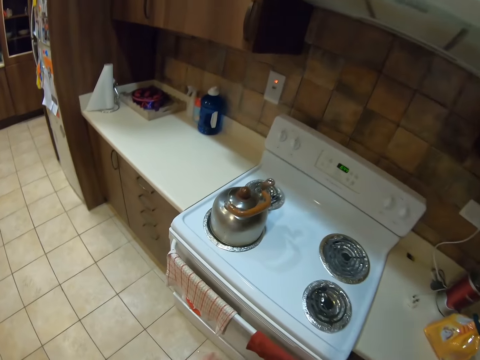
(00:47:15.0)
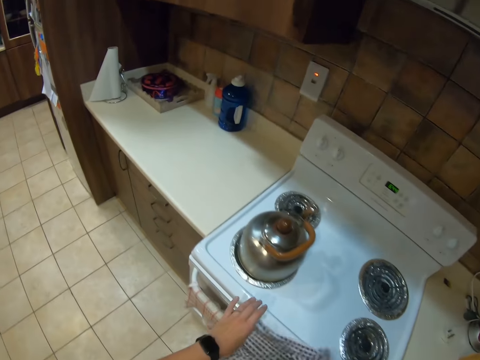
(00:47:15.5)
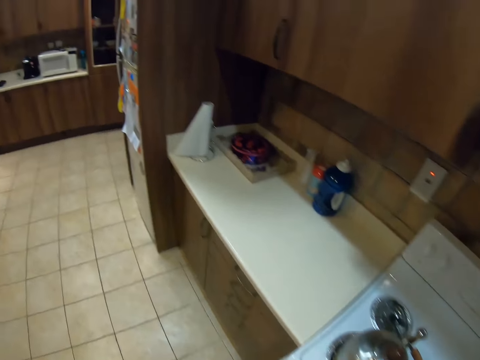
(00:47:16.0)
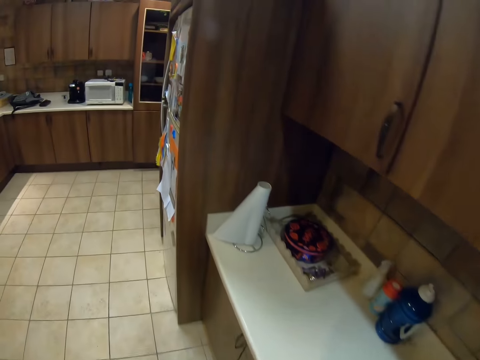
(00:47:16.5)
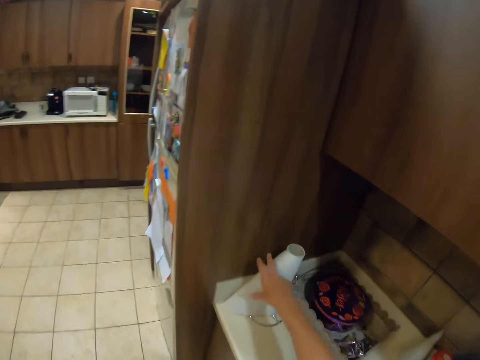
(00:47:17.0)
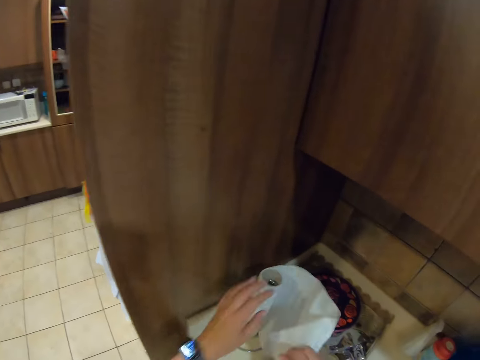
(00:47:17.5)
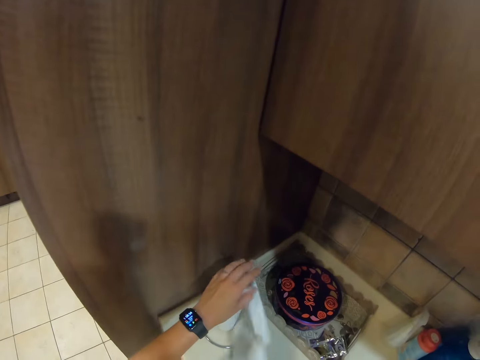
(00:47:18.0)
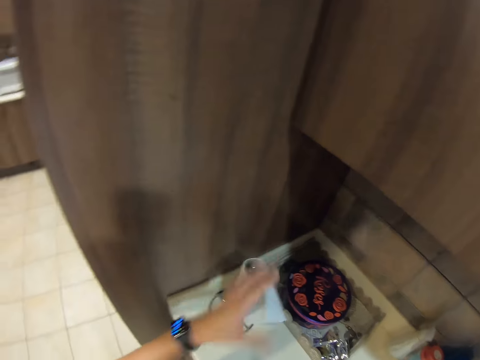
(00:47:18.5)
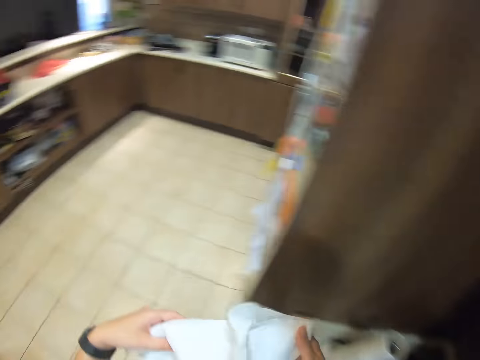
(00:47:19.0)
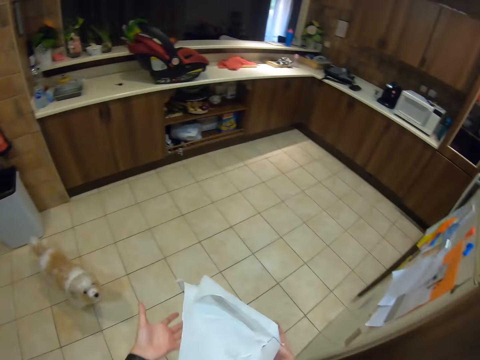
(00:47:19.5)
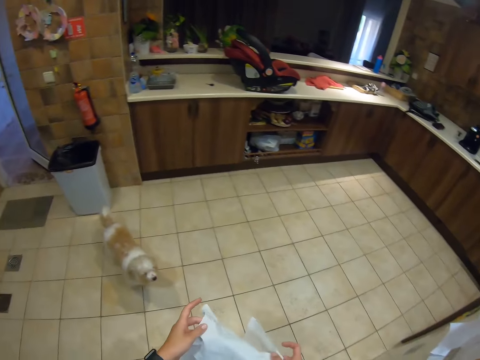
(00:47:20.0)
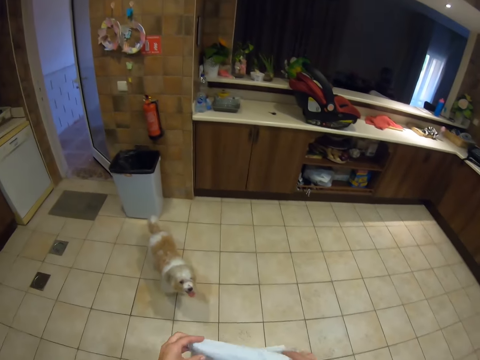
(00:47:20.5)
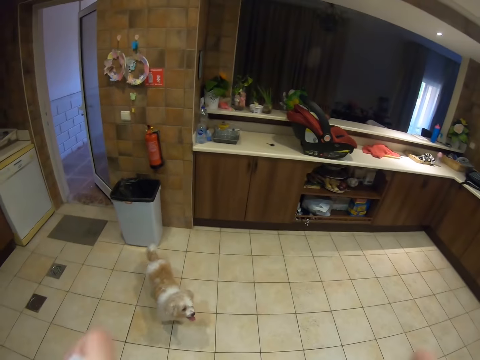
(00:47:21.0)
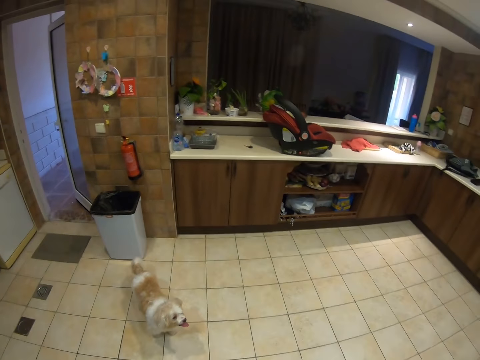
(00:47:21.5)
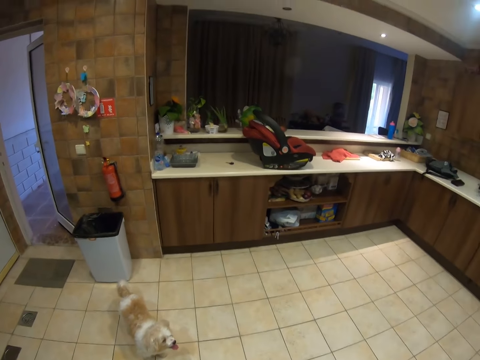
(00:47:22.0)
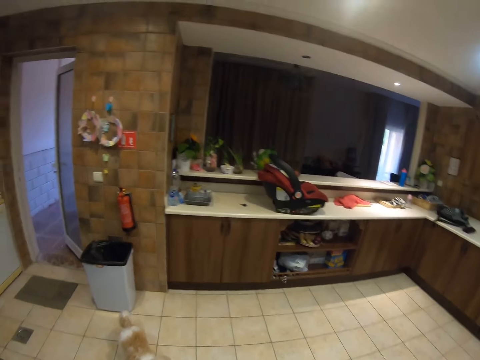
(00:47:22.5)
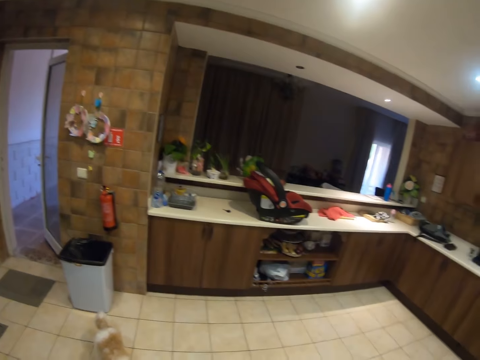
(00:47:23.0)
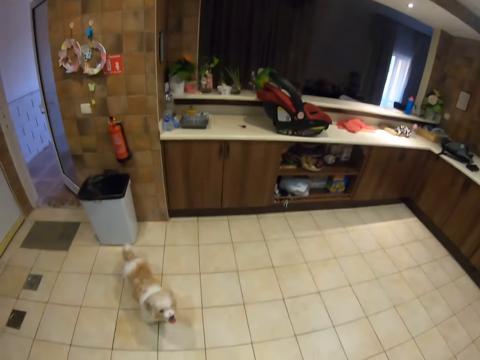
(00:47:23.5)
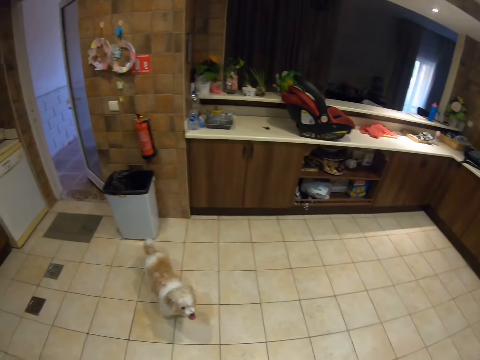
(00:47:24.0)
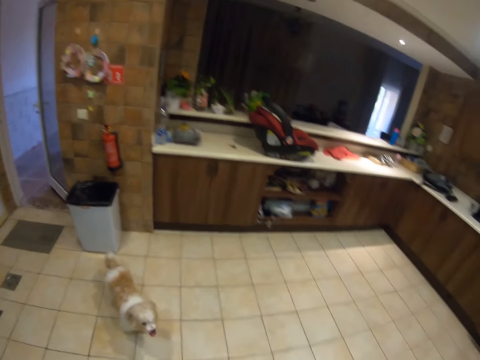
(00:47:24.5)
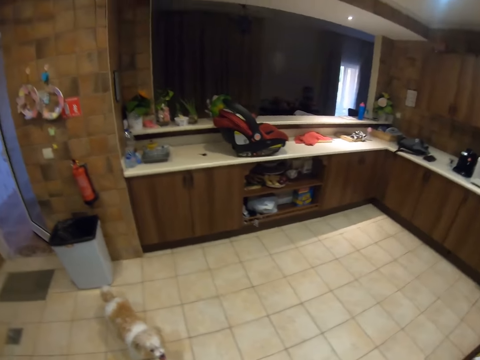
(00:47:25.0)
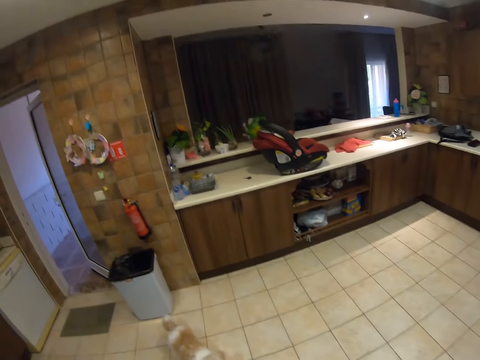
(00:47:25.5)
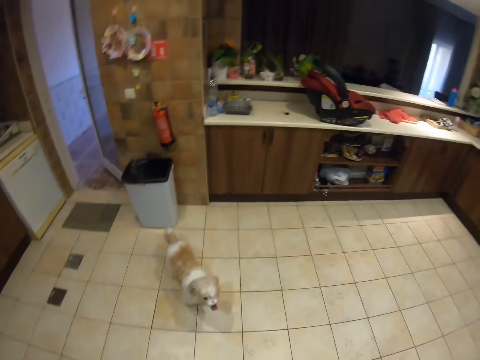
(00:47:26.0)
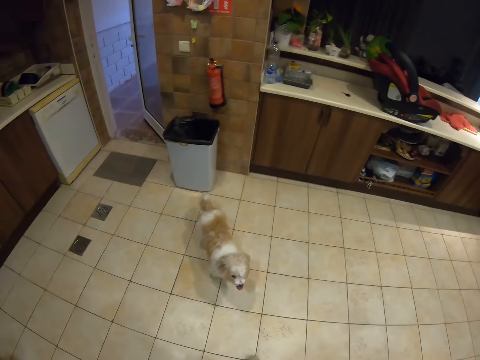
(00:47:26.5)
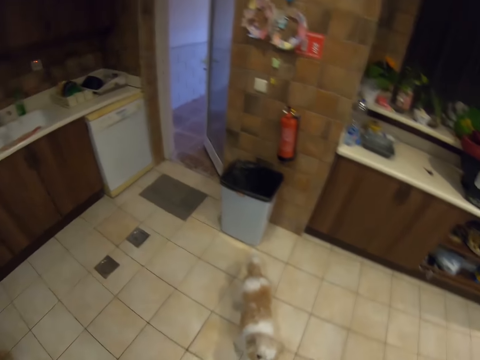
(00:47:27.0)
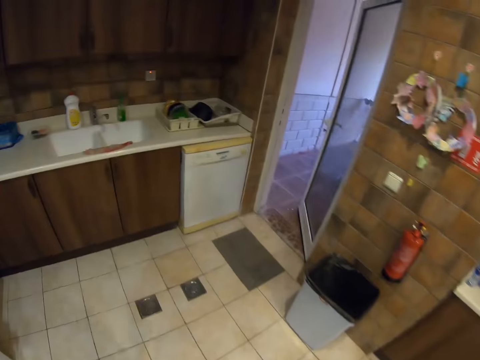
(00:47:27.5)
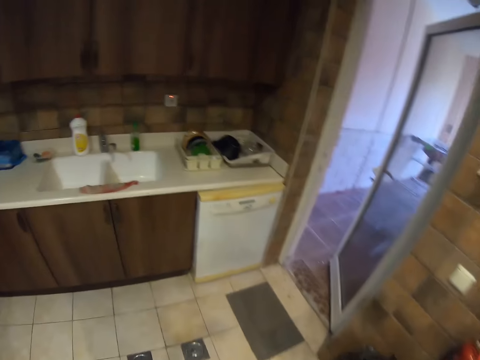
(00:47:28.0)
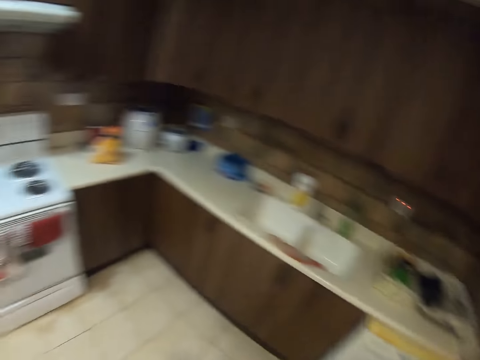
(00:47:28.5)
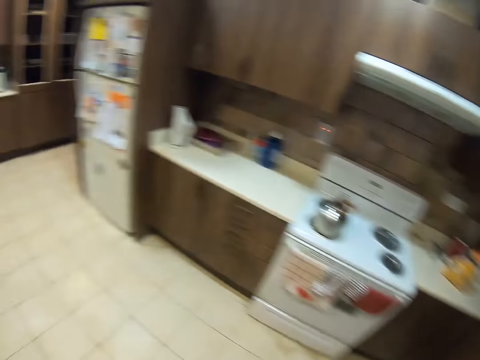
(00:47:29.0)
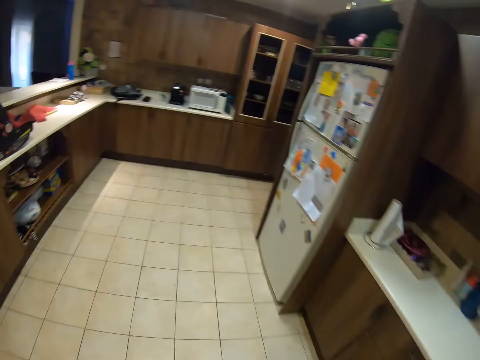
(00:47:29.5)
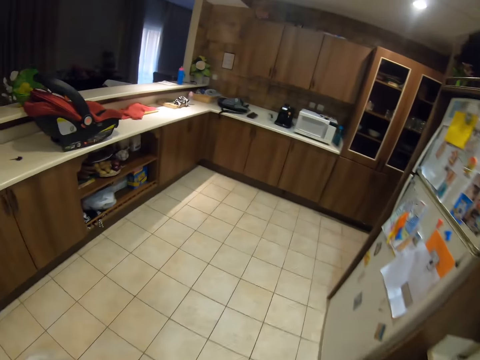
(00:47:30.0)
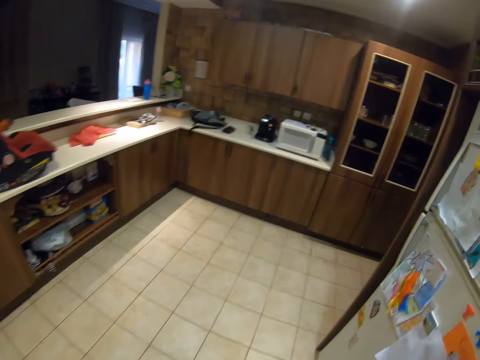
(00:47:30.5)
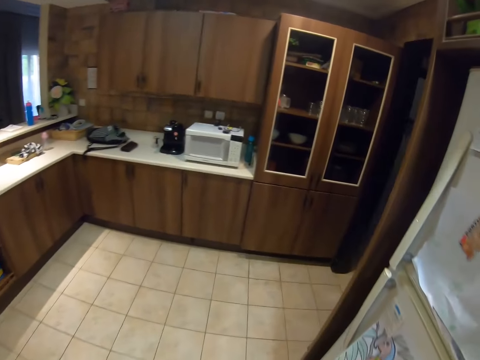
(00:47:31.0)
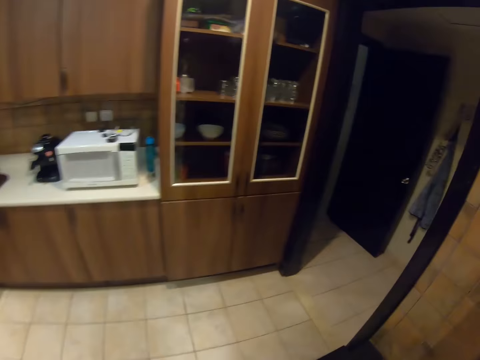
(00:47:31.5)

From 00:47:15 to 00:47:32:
The camera wearer hangs the hand towel. They drop the towel. They move around. They take a paper towel. They hold the paper towel. They tear the paper towel. They hold the paper towel with the other hand. They fold the paper towel. They look around. They move around.

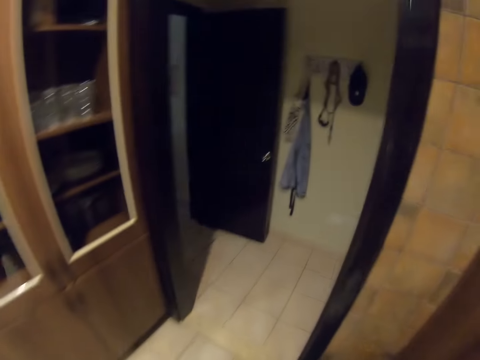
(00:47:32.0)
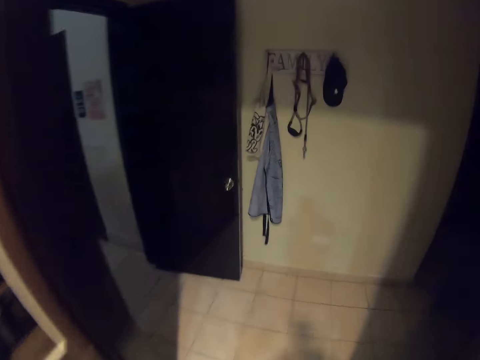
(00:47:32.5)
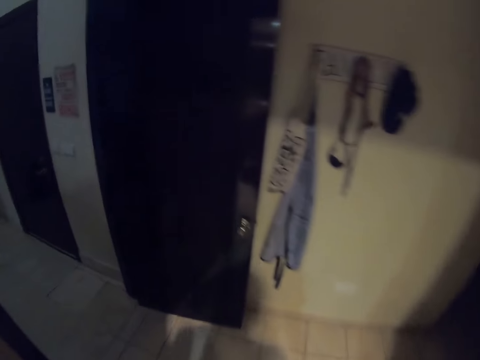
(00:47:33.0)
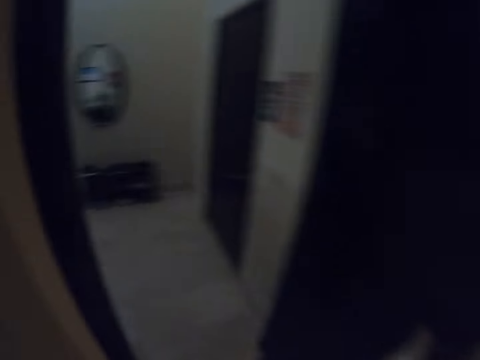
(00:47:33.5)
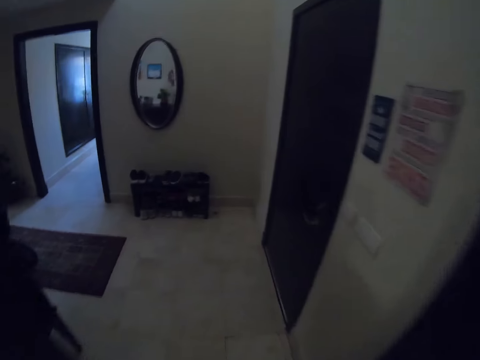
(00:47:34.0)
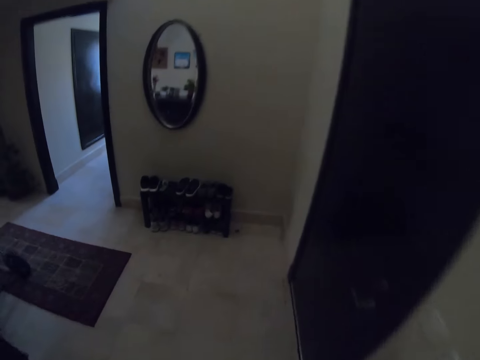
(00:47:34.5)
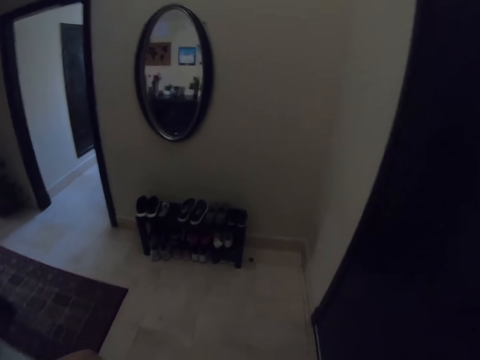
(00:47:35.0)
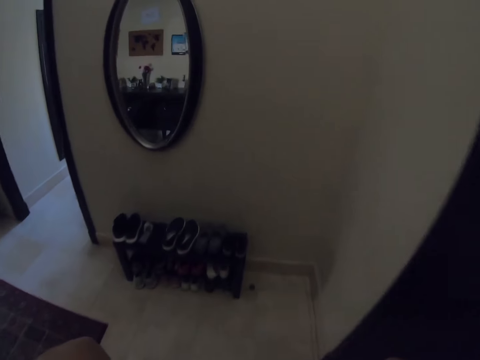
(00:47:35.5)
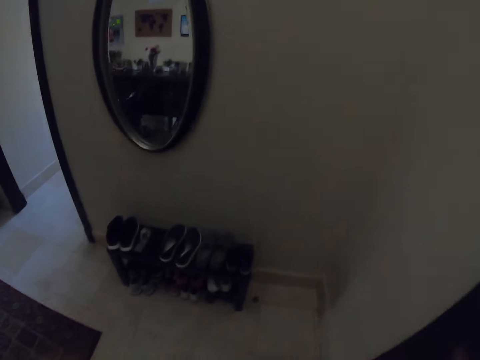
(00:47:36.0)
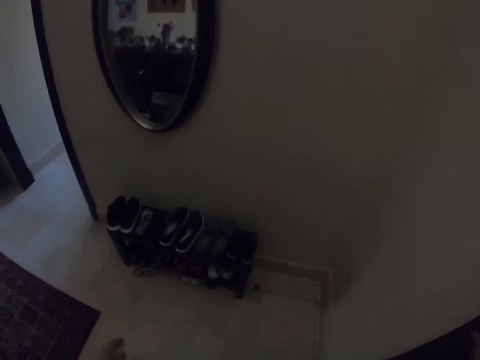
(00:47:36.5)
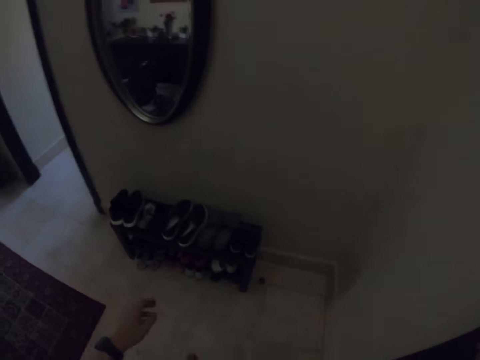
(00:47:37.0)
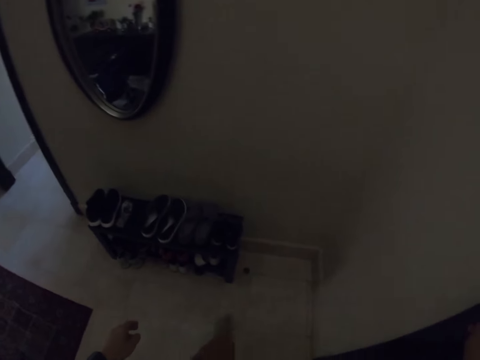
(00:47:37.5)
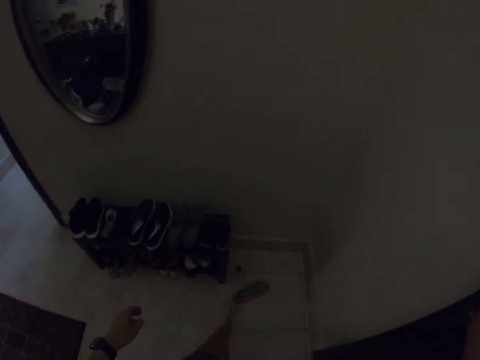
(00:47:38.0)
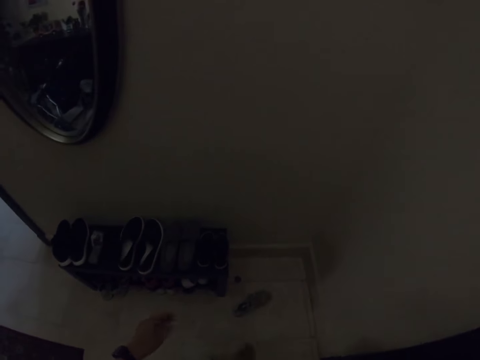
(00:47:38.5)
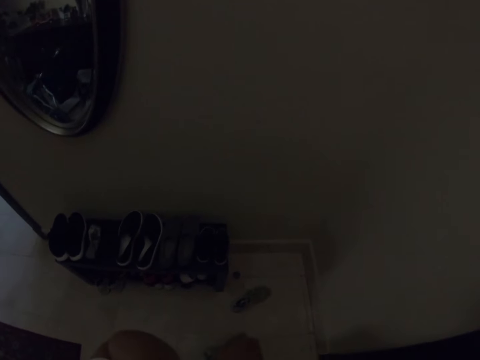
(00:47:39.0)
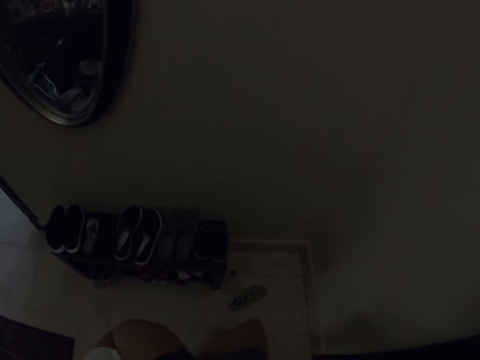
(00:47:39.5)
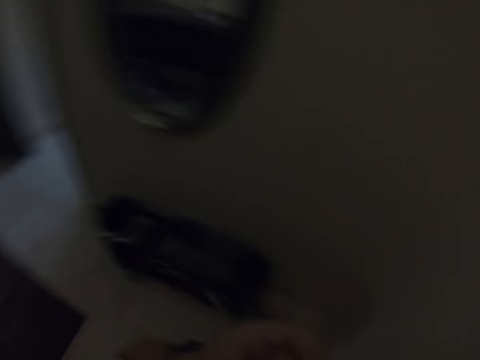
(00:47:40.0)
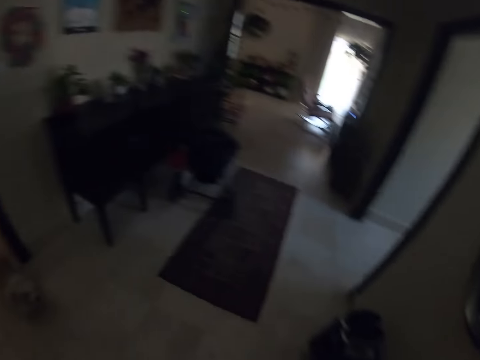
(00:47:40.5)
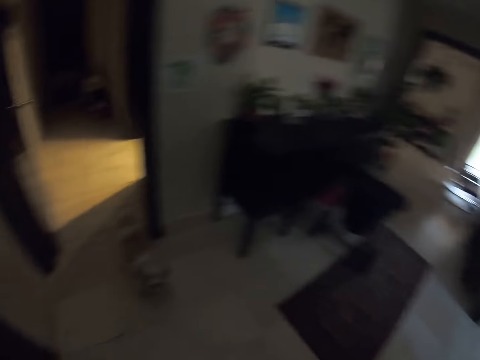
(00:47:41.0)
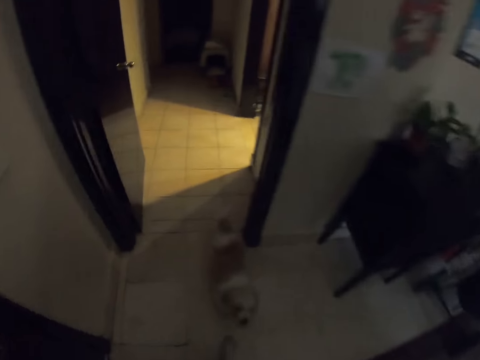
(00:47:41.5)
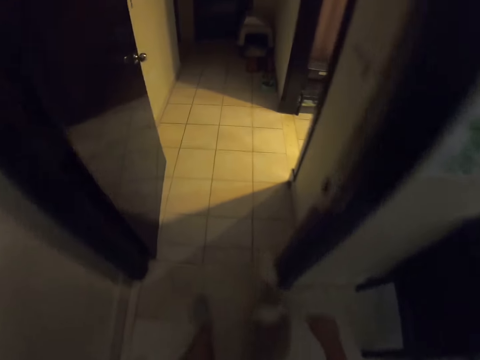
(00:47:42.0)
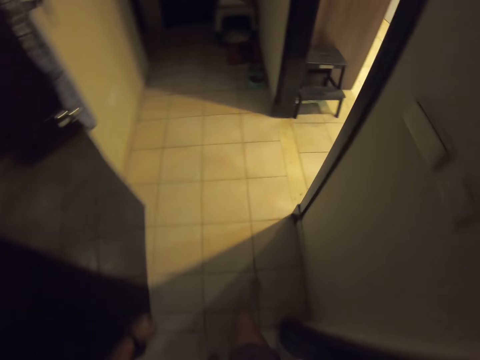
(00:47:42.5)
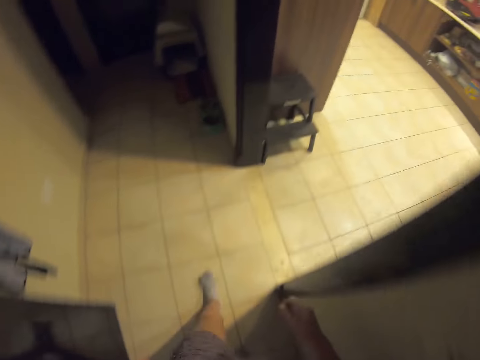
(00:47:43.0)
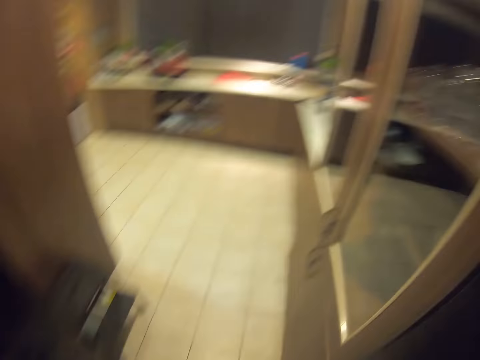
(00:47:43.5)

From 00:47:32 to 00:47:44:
The camera wearer lifts their hands, lowers their hand and holds the door. They remove a shoe. They move their hand towards the face. They remove a shoe. They walk to the kitchen. They move around.
